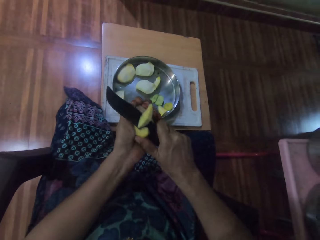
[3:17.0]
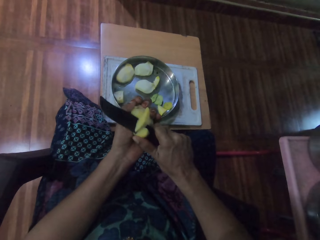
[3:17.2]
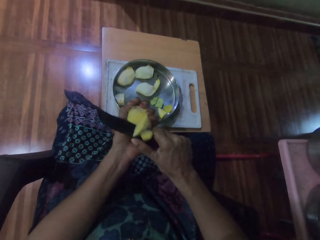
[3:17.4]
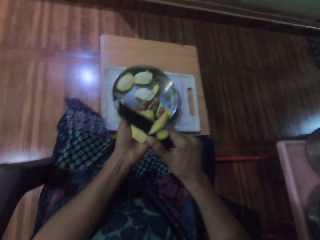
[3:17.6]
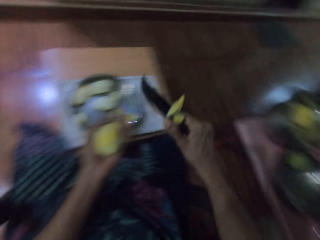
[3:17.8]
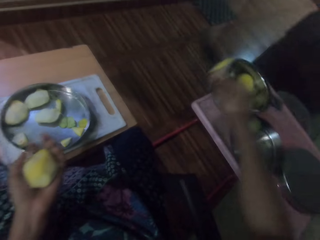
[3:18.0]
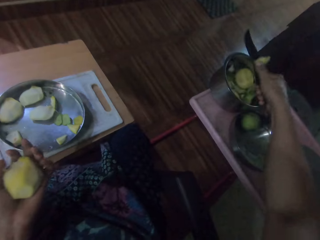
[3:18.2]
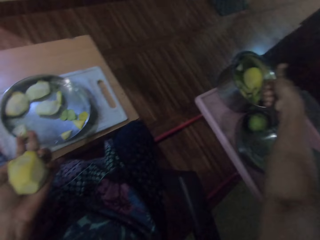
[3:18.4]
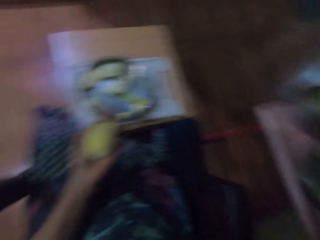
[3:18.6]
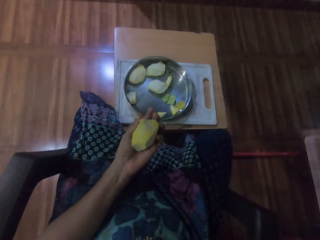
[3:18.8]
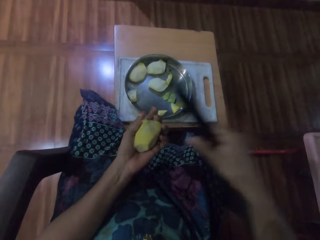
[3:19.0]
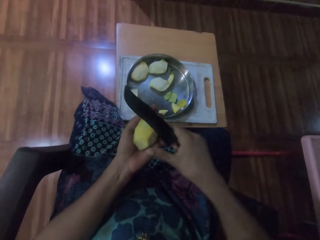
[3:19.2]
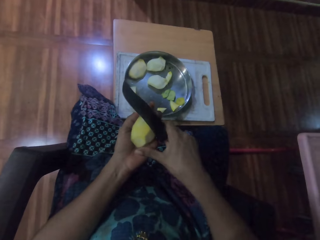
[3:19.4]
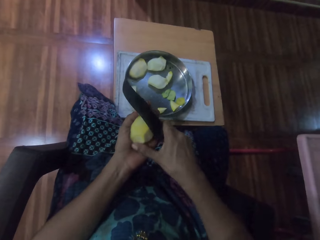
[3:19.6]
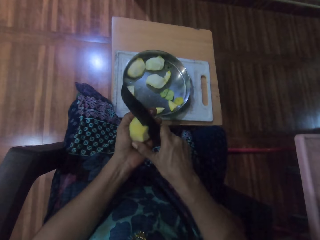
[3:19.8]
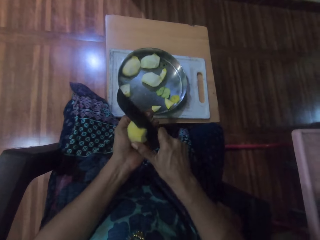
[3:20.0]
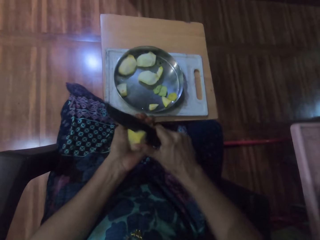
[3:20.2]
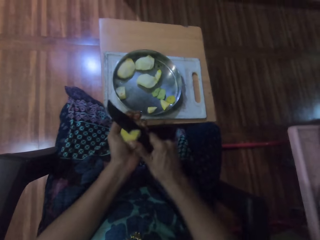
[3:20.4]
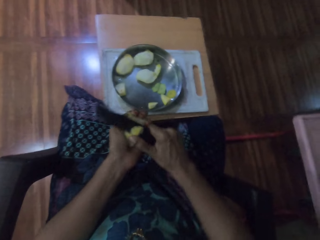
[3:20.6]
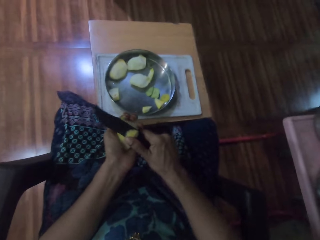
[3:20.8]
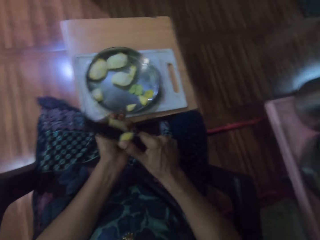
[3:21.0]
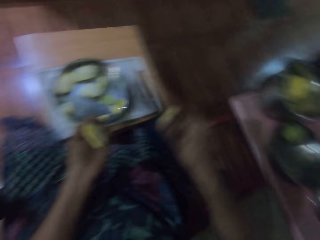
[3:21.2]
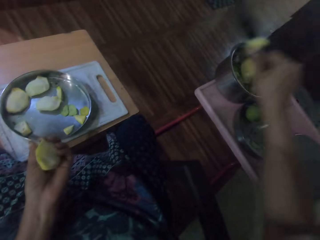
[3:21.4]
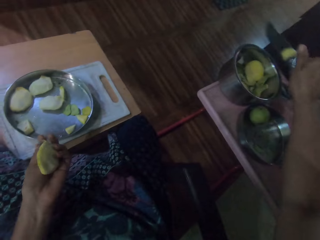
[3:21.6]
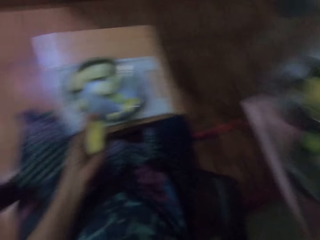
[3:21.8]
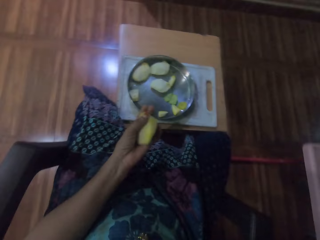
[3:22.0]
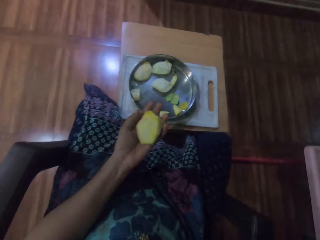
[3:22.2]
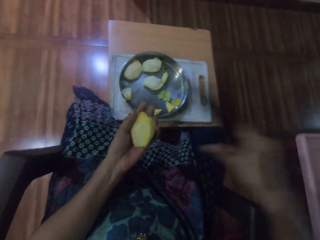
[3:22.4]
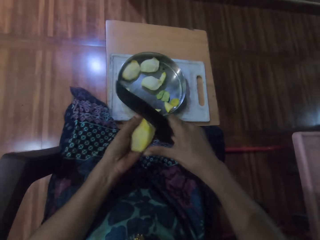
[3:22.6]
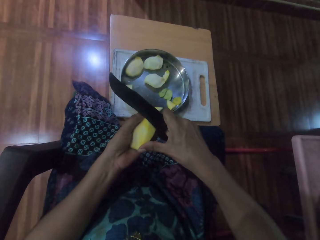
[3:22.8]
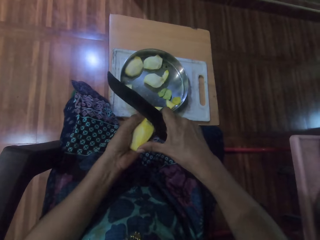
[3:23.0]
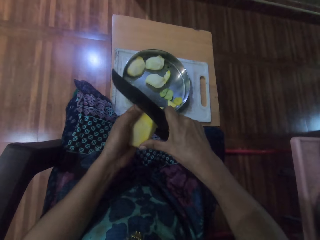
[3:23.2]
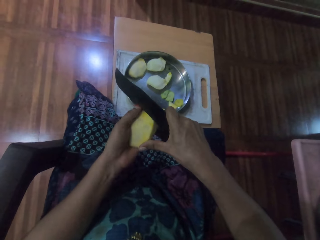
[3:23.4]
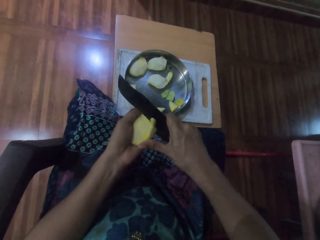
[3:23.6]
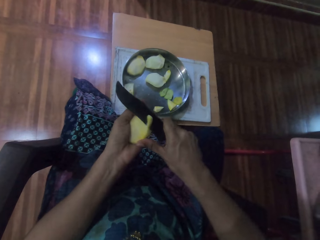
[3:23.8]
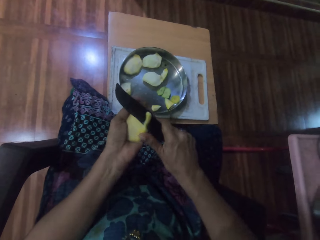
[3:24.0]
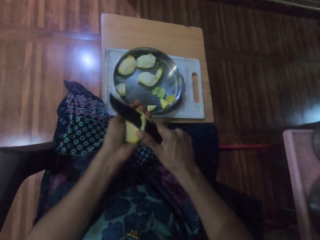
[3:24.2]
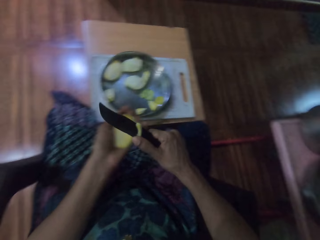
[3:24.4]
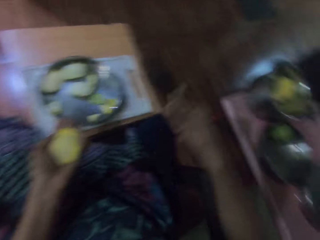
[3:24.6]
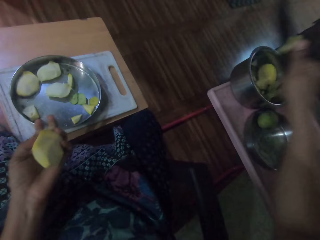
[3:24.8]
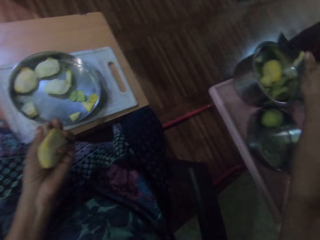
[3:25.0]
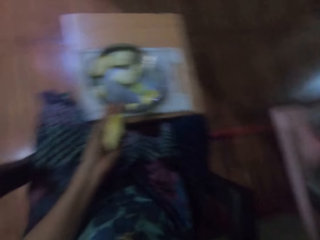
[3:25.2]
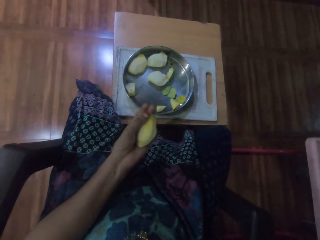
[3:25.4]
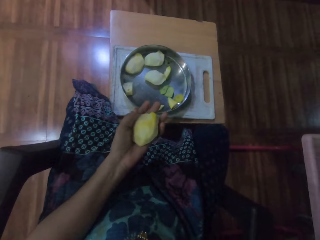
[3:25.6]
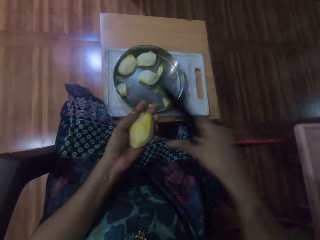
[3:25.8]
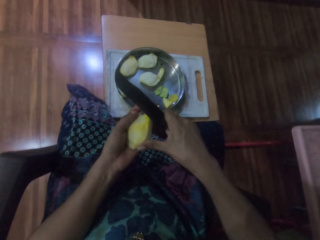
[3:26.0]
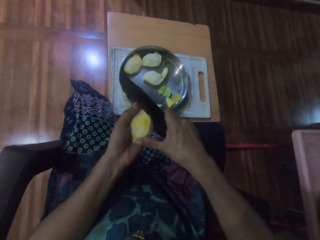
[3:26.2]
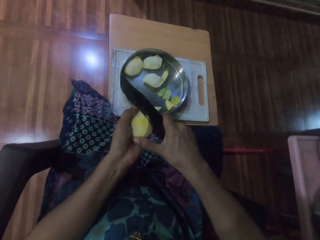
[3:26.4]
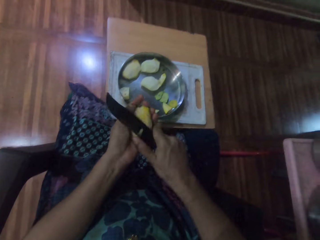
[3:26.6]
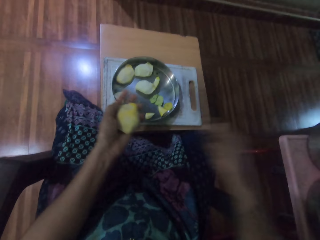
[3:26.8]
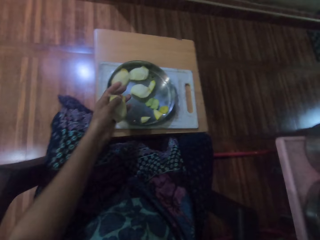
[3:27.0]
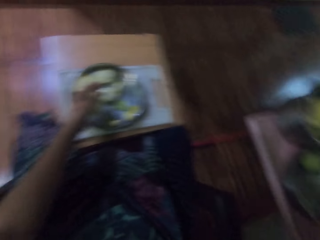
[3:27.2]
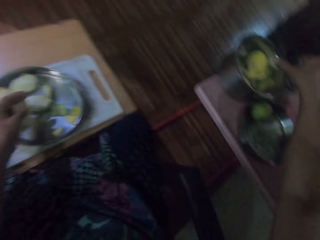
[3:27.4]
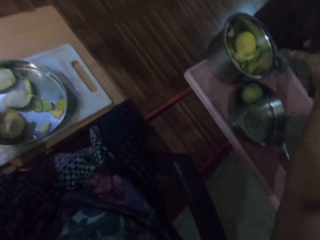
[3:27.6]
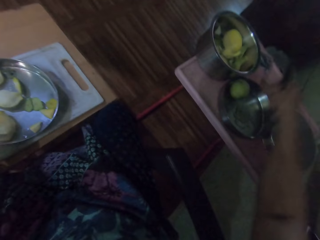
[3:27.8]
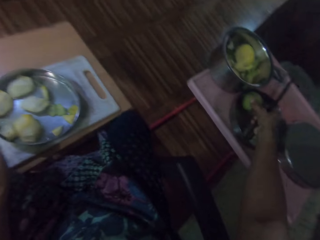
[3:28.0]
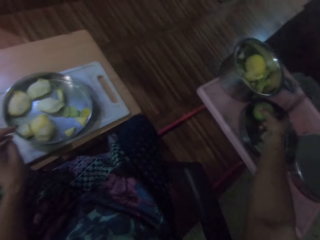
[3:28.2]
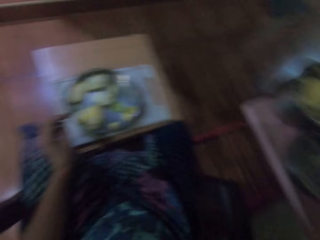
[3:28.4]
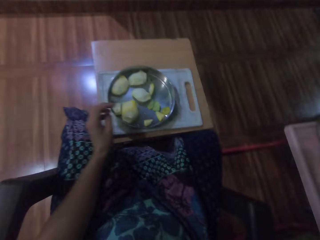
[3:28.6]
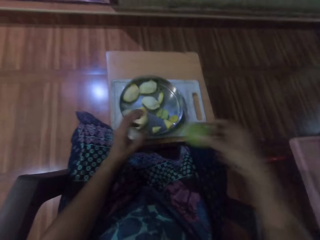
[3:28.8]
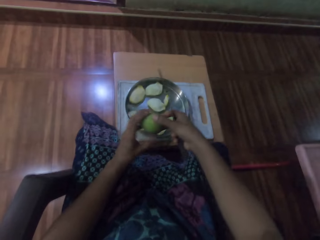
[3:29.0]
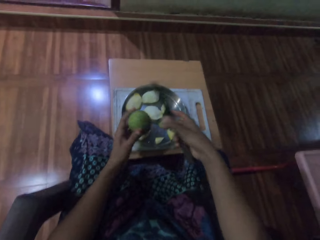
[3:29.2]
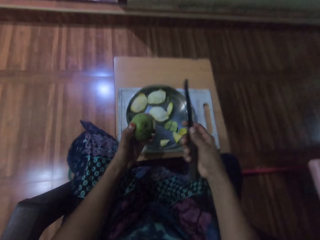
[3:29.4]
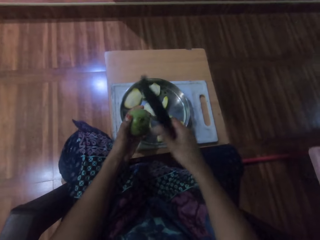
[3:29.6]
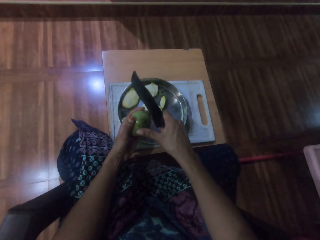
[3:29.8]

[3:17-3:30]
The camera wearer puts a piece of mango in the bowl. They cut the mango with the knife. They put a piece of mango in the bowl. They cut the mango with the knife. They put fruit in the plate. They cut the fruit. They put fruit in the plate. They put the seed aside. They pick up the mango.

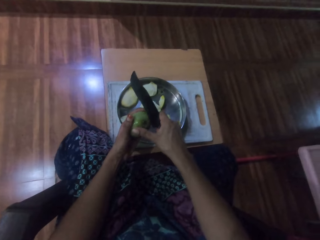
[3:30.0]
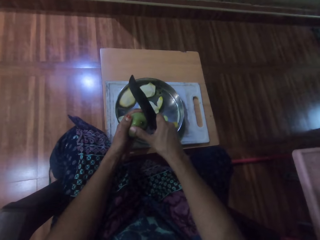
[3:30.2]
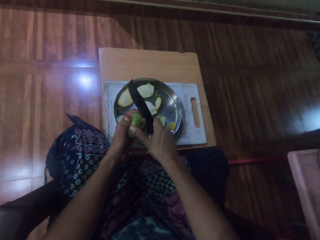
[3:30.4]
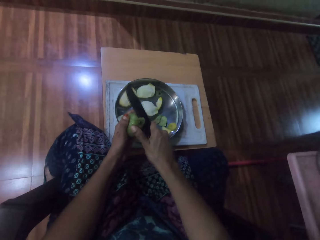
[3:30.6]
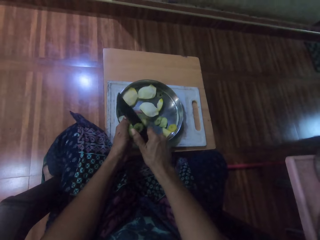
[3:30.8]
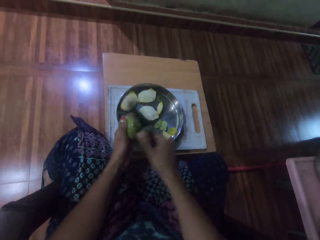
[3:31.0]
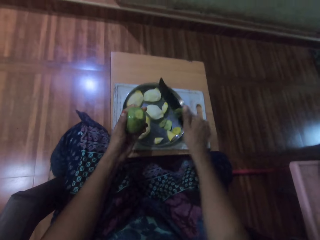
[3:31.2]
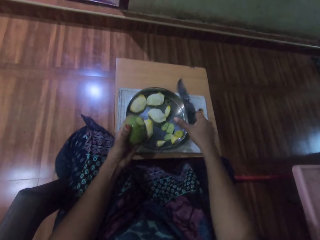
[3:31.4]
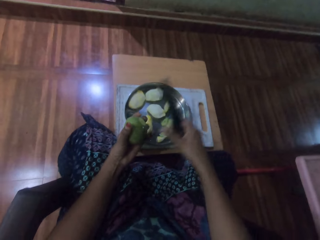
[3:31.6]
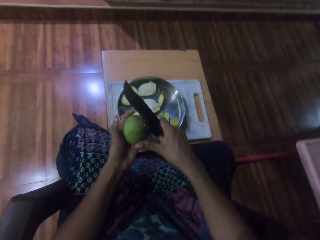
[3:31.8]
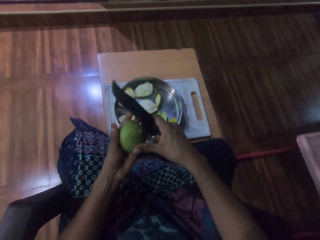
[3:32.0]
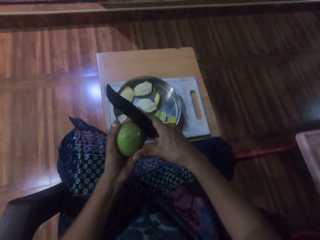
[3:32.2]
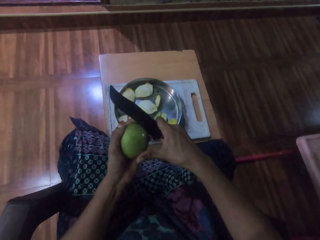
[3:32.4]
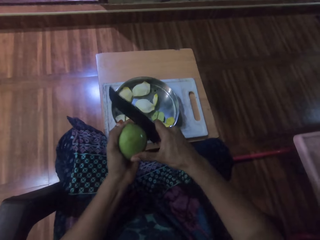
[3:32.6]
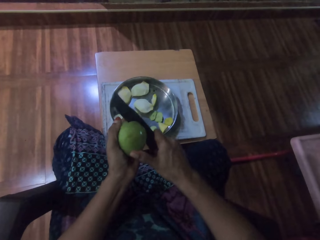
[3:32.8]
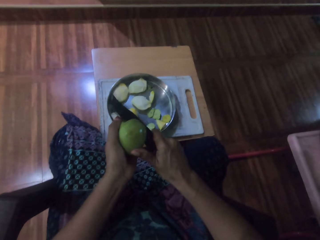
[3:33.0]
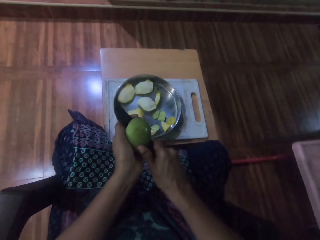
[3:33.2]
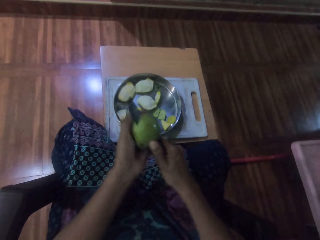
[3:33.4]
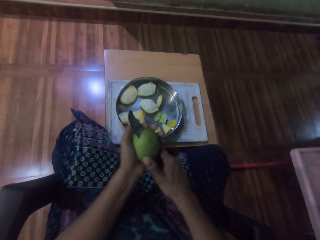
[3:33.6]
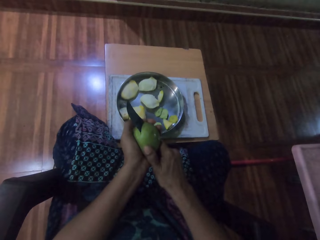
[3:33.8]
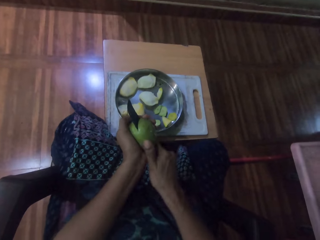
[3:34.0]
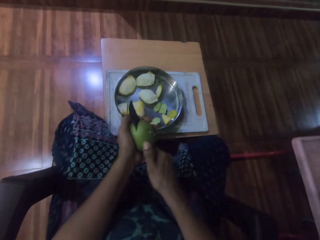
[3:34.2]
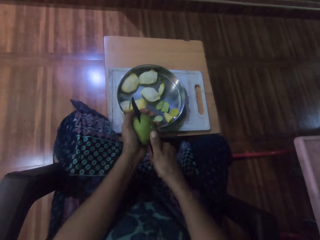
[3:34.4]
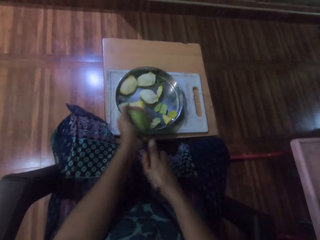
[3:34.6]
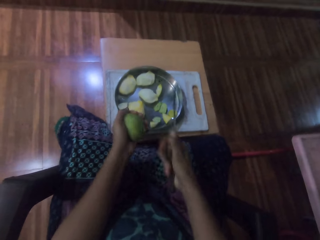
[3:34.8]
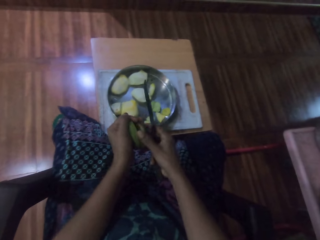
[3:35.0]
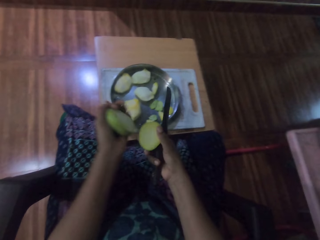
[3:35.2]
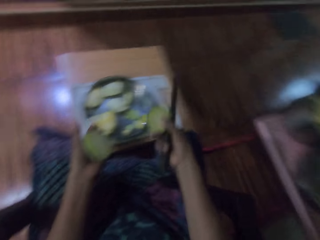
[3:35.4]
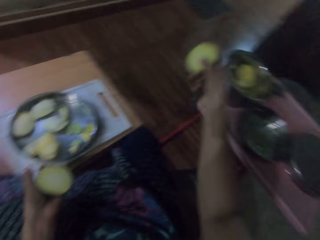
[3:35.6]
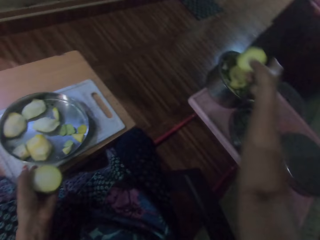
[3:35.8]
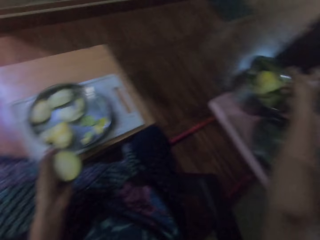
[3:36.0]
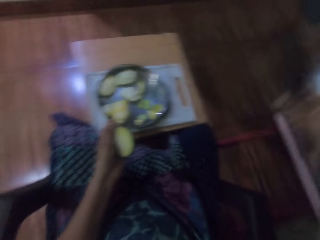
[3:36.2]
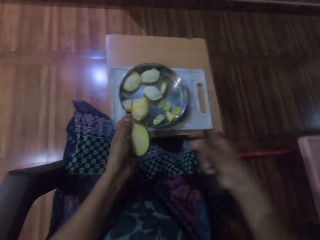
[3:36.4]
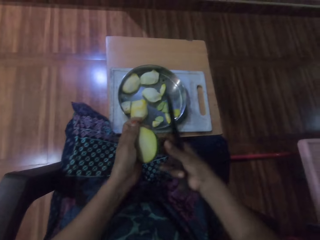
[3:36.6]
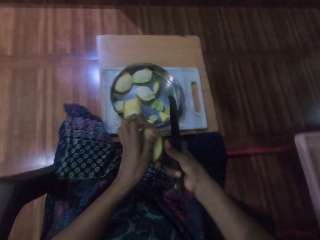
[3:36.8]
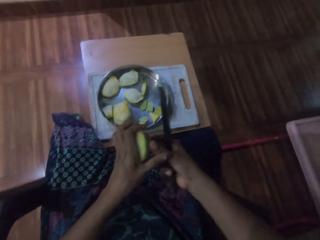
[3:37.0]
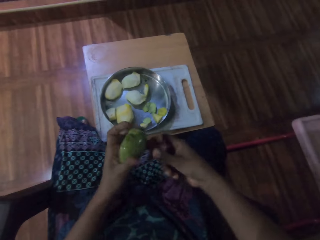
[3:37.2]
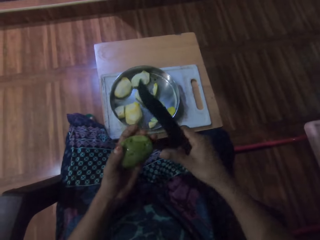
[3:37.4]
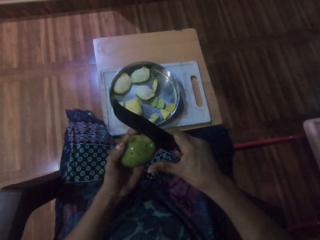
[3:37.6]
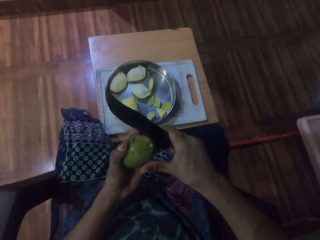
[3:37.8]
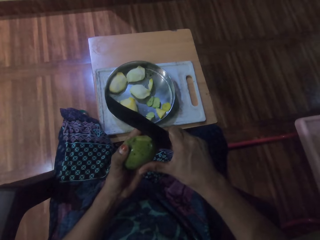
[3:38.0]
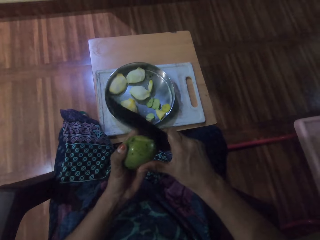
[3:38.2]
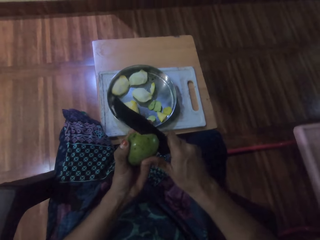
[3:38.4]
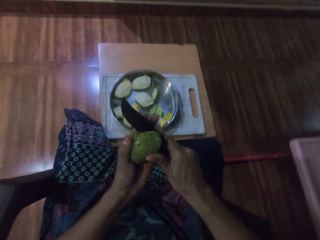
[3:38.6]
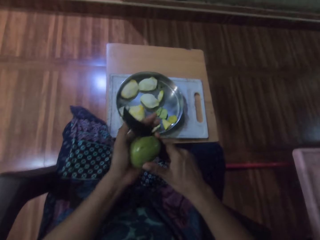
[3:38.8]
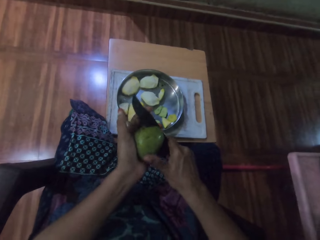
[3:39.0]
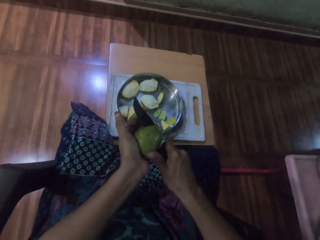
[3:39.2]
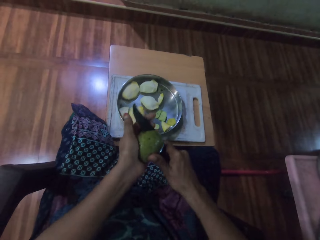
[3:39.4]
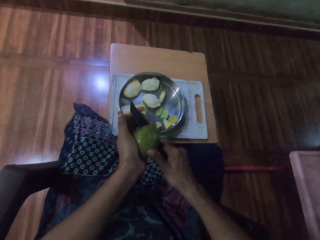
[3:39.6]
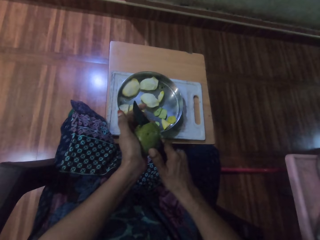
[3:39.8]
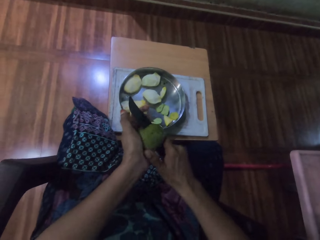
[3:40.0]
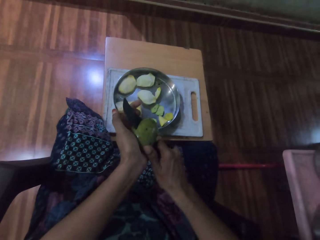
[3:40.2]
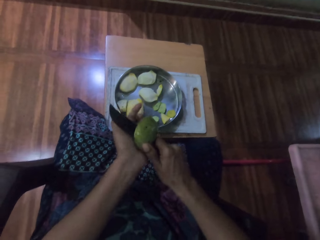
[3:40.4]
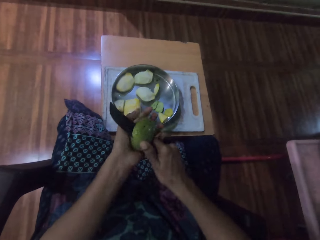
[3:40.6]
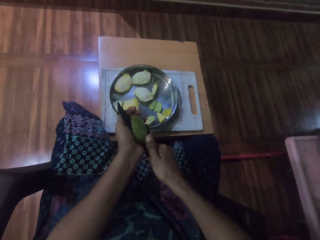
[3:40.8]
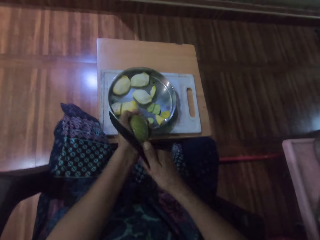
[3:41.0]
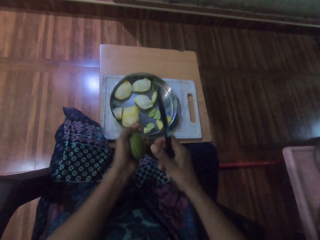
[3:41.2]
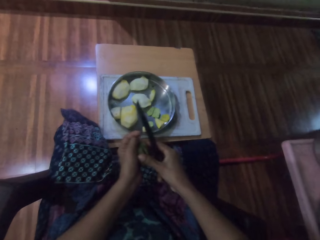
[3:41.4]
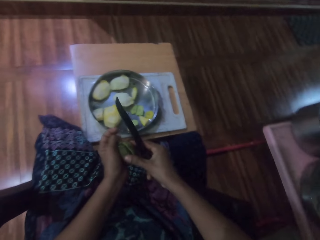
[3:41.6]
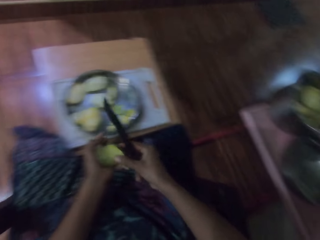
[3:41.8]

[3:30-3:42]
The camera wearer cuts the mango with the knife. They put a piece of mango in the bowl. They cut the mango with the knife.
